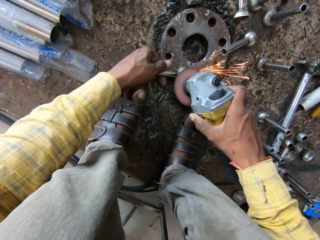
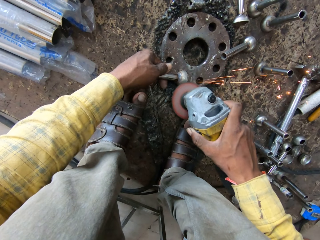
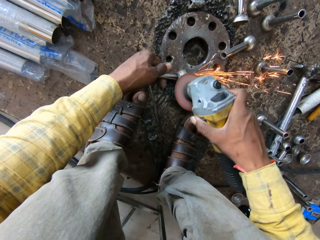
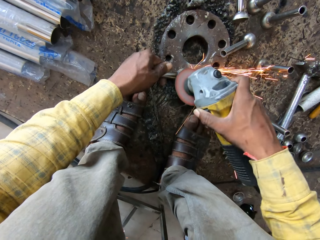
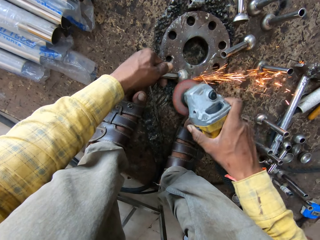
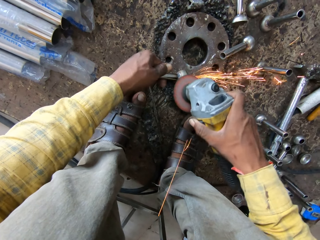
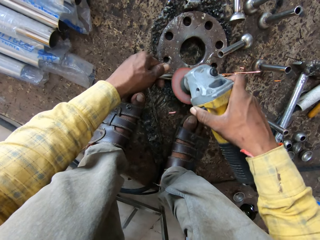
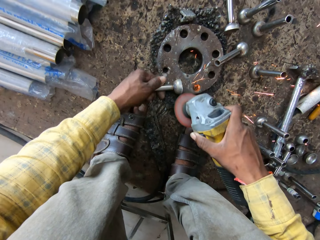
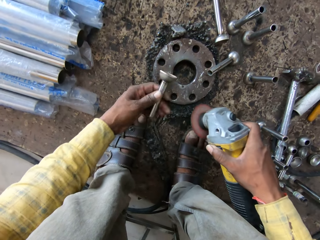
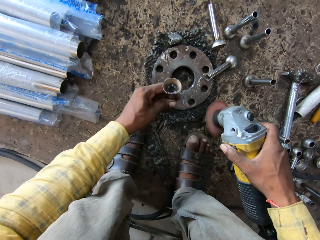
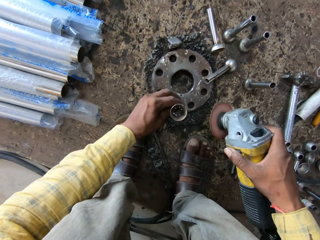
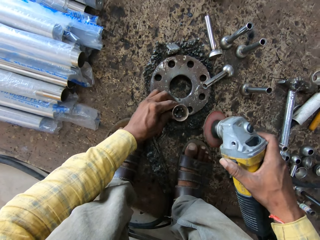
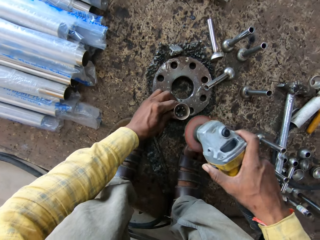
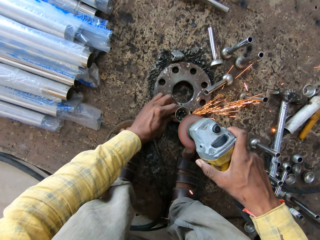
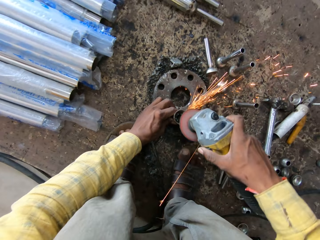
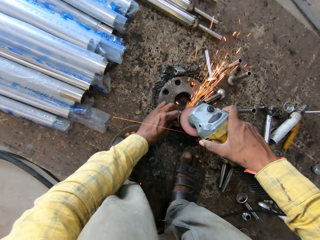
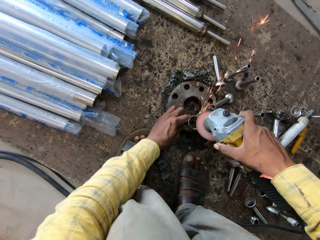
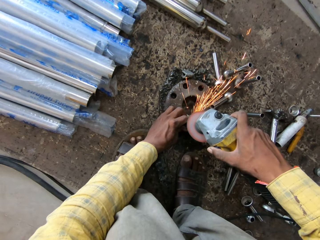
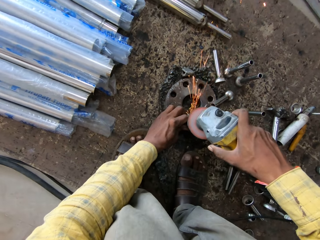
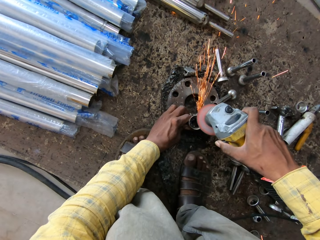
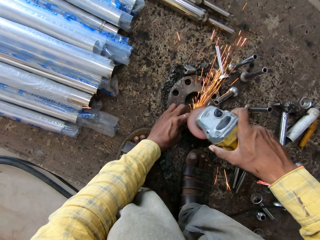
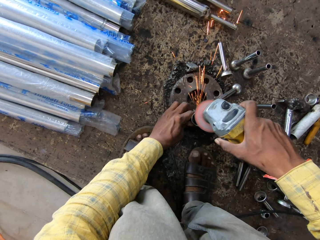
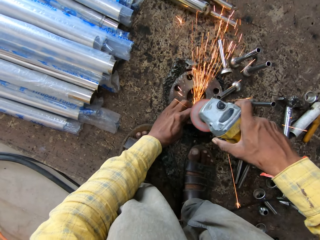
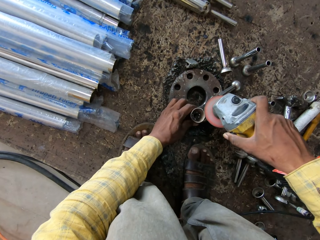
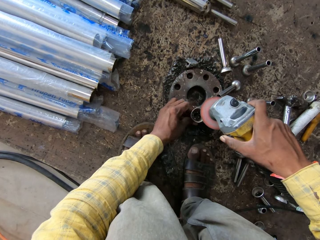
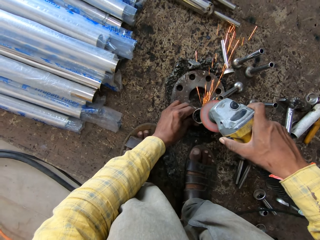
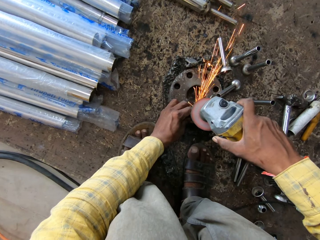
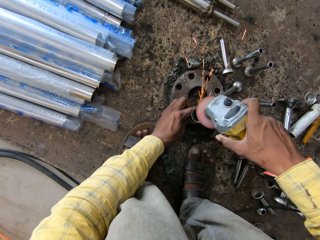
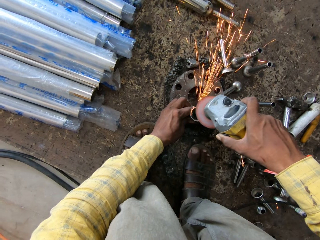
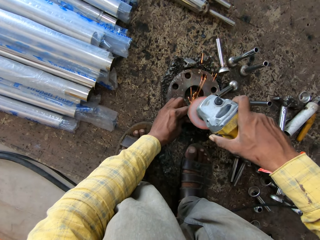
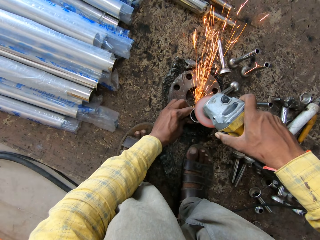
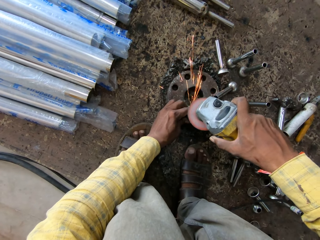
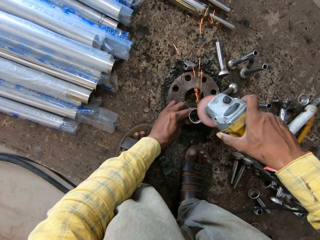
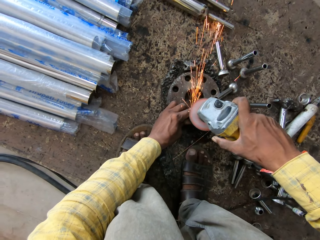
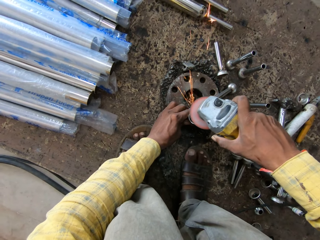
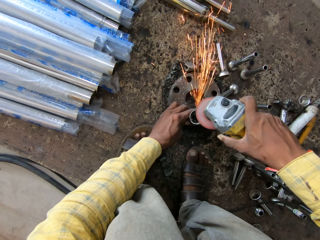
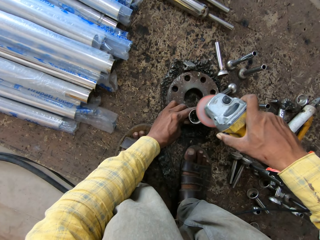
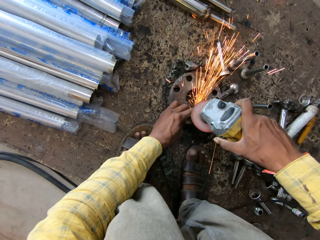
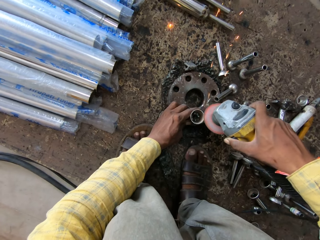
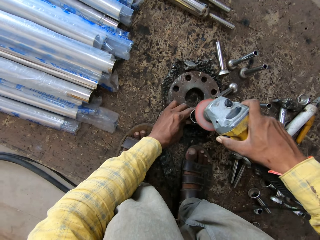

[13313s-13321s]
The camera wearer turns the metal. They polish the metal.

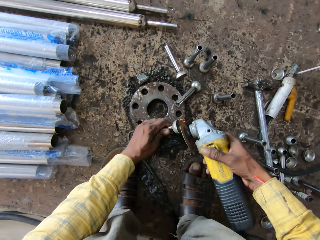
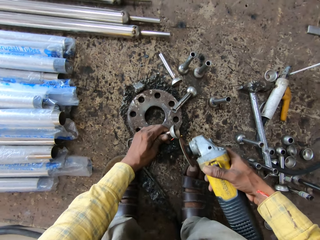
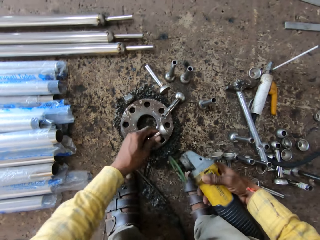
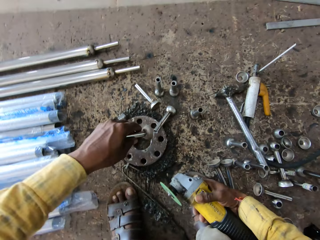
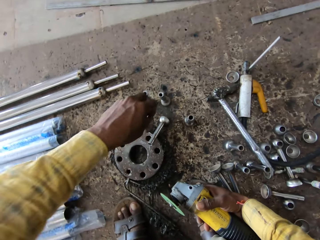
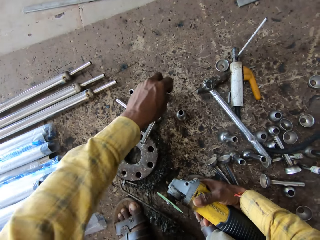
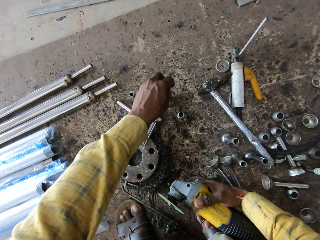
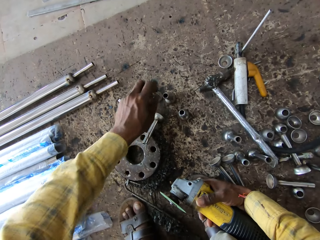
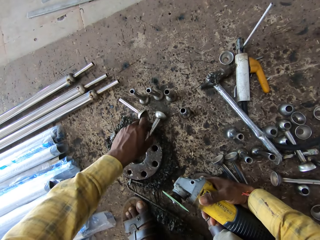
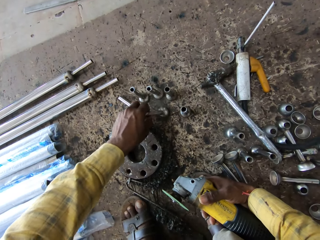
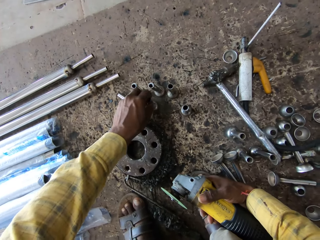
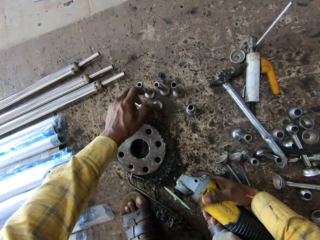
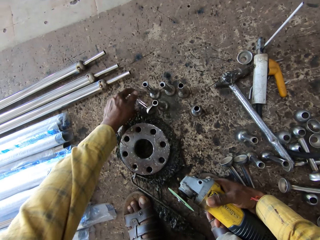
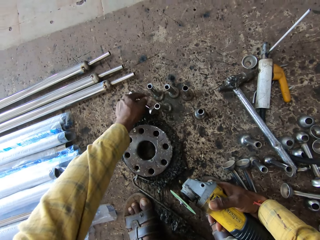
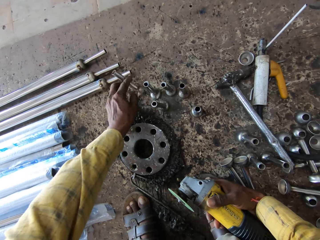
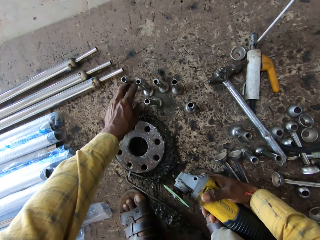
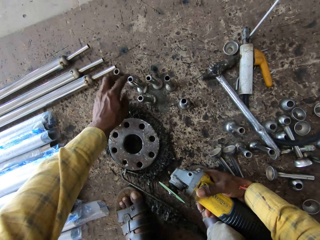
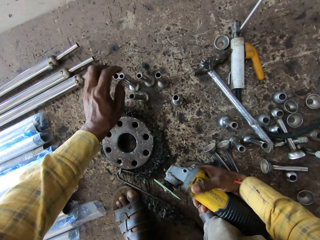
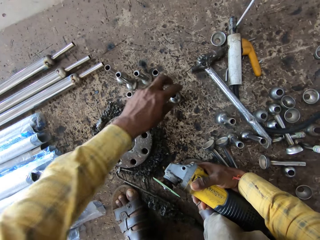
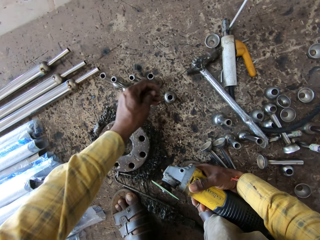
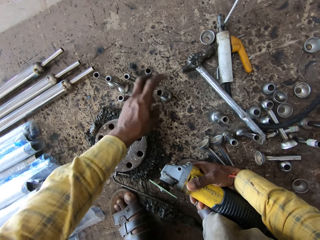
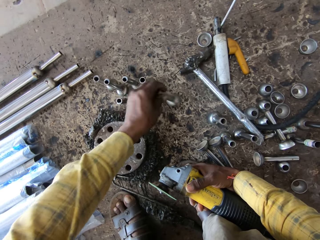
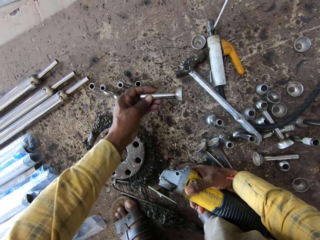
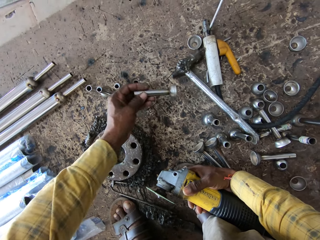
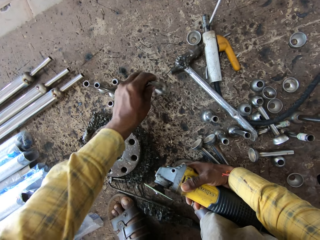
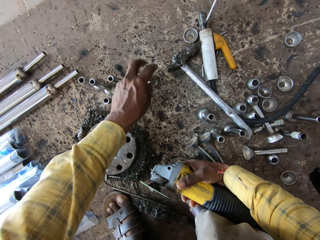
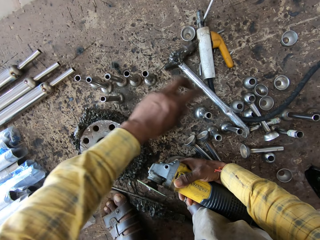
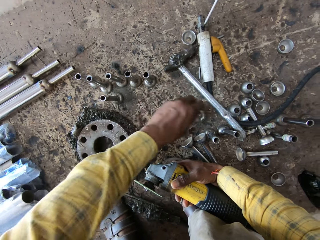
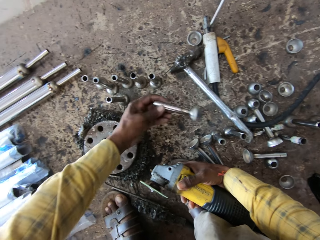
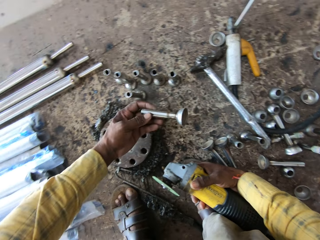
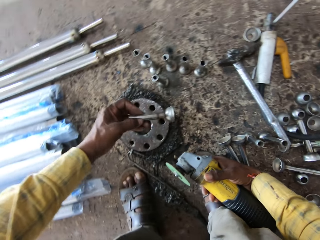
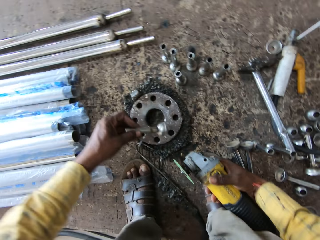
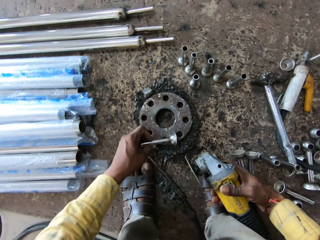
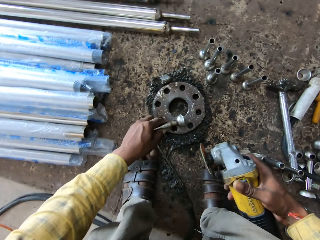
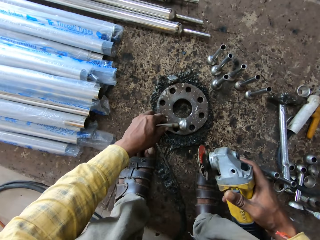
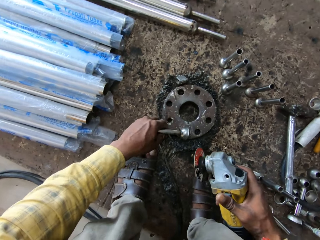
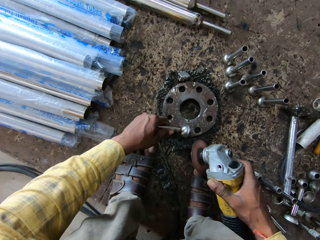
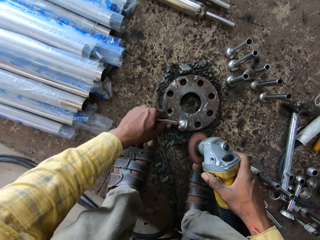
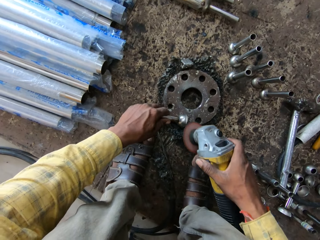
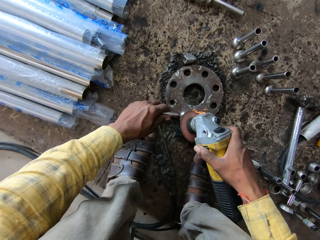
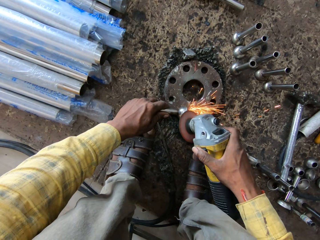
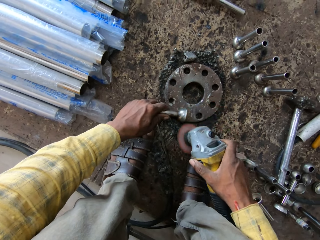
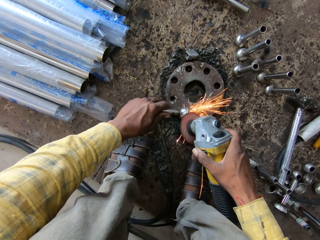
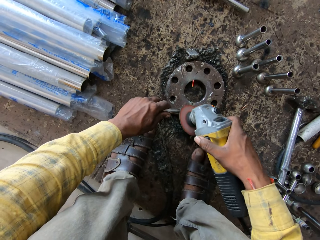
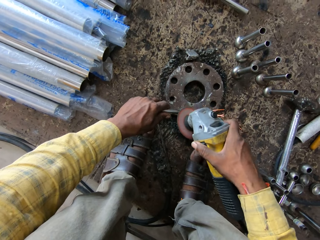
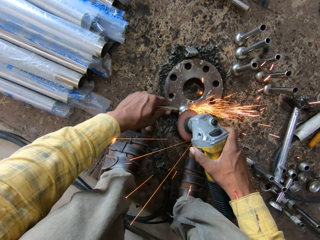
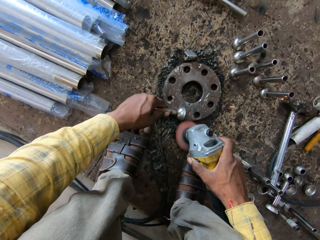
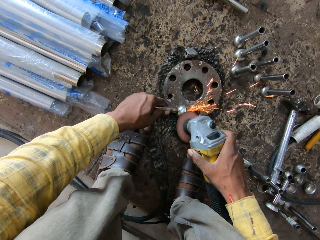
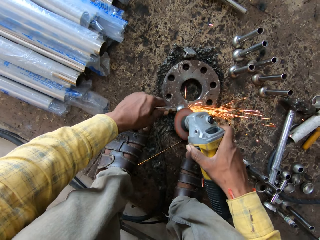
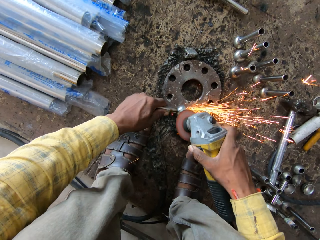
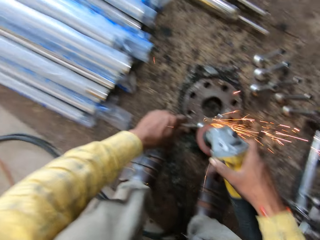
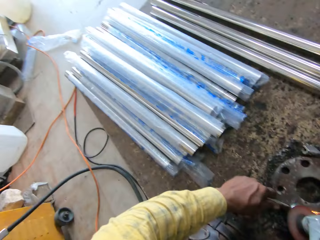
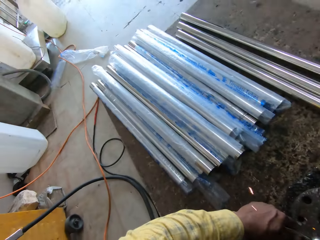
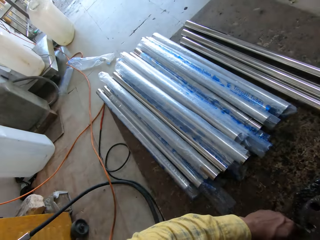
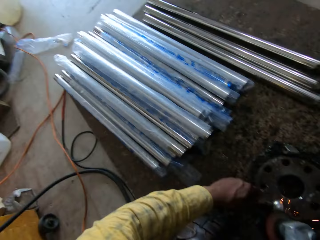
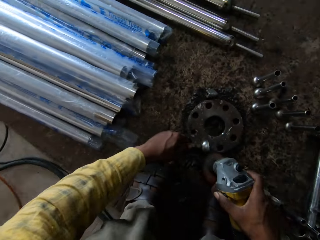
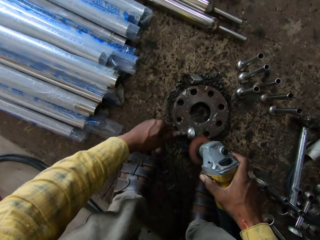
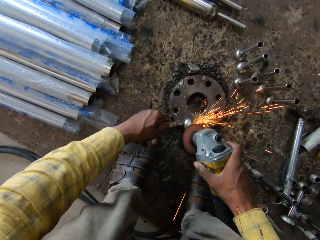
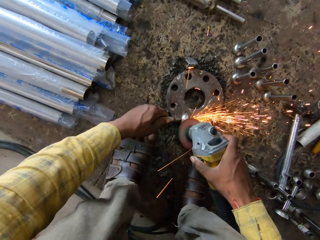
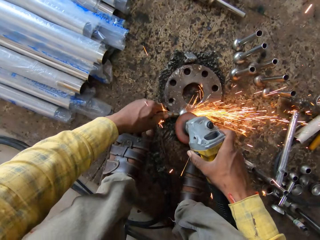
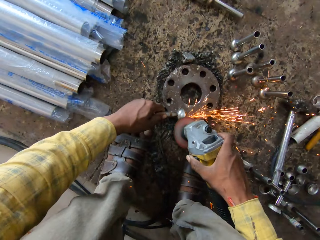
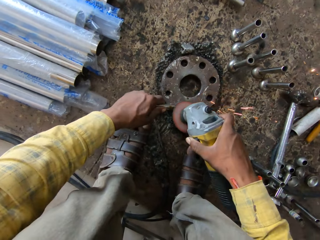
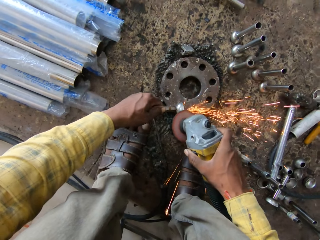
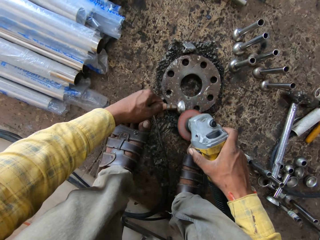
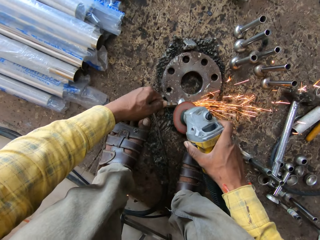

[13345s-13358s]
The camera wearer puts the metal on the floor. They arrange tools. They move the metals upwards. They pick the metal from the floor. They put the metal on a metal. They polish the metal. They look at the metals. They polish the metal.
